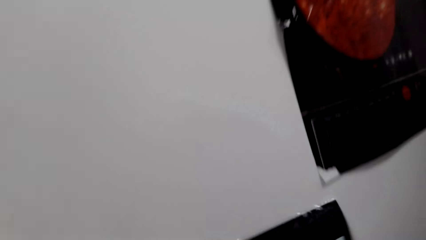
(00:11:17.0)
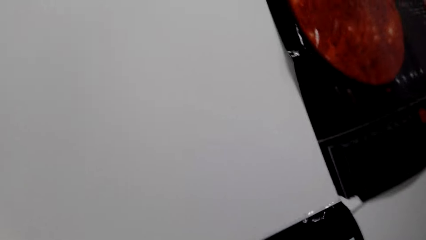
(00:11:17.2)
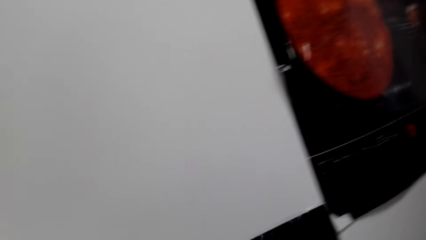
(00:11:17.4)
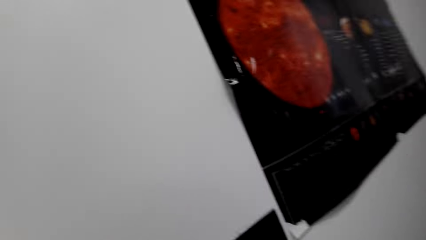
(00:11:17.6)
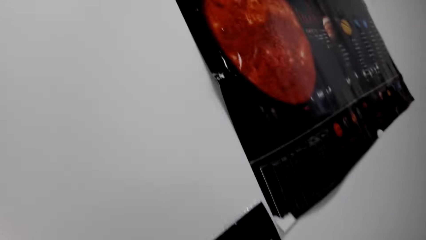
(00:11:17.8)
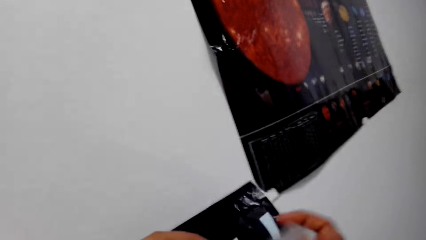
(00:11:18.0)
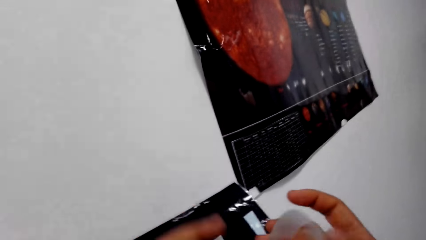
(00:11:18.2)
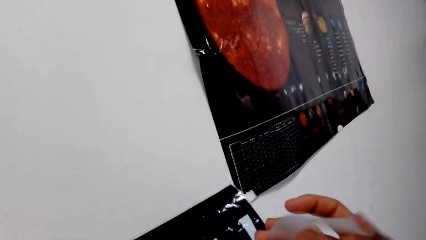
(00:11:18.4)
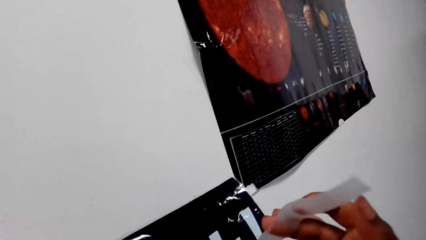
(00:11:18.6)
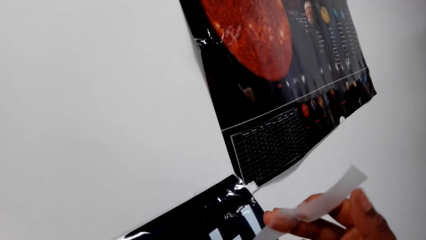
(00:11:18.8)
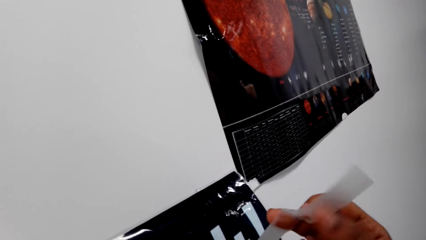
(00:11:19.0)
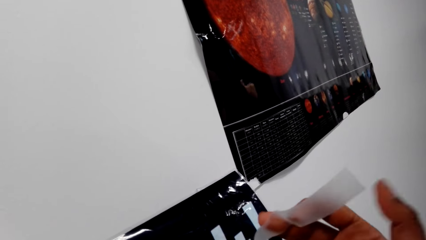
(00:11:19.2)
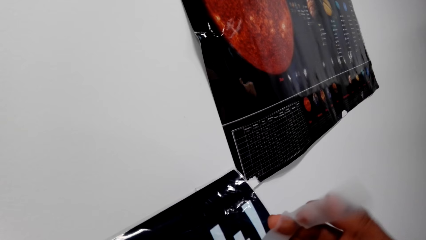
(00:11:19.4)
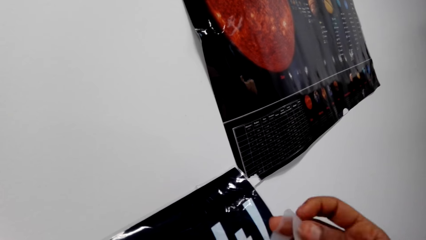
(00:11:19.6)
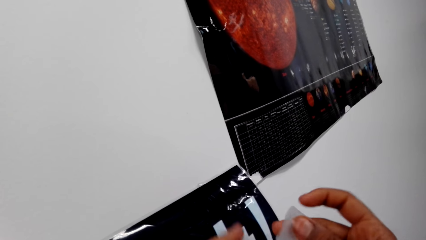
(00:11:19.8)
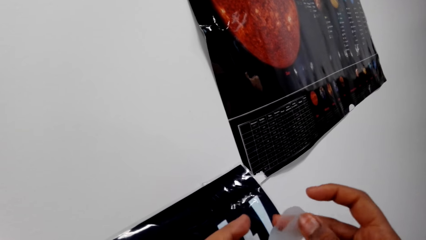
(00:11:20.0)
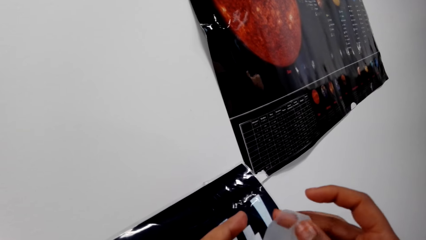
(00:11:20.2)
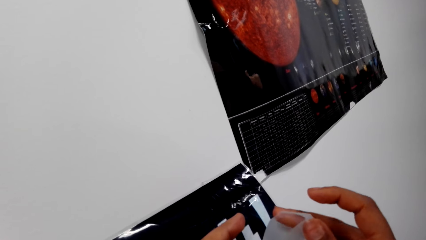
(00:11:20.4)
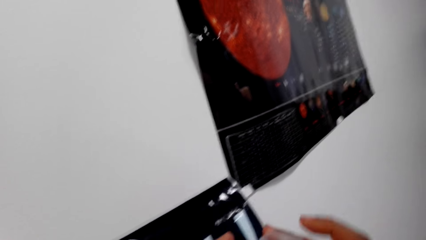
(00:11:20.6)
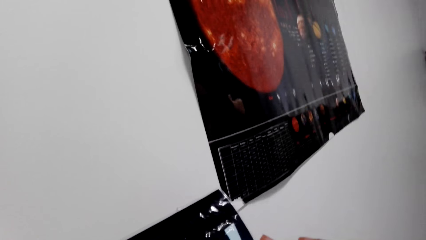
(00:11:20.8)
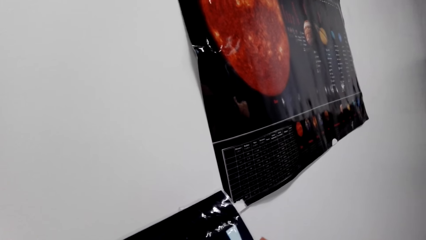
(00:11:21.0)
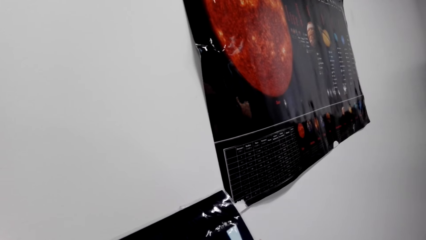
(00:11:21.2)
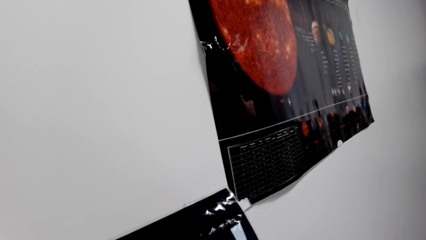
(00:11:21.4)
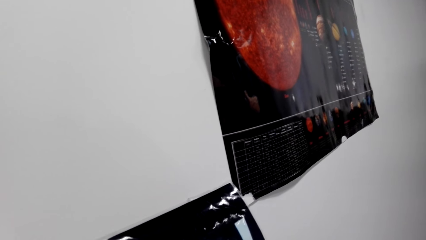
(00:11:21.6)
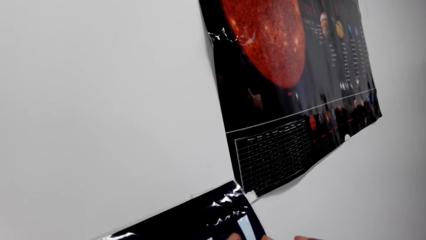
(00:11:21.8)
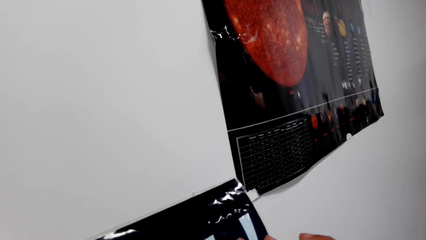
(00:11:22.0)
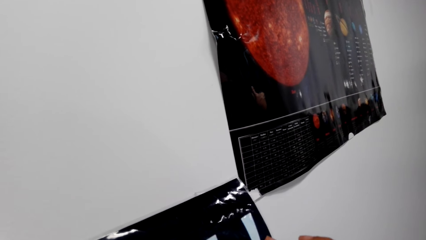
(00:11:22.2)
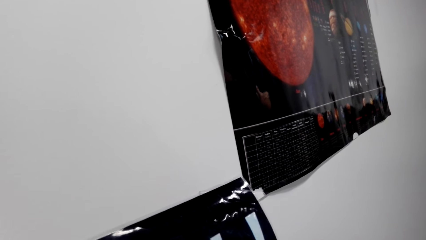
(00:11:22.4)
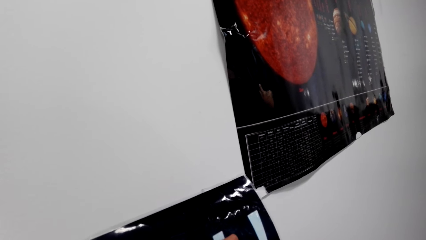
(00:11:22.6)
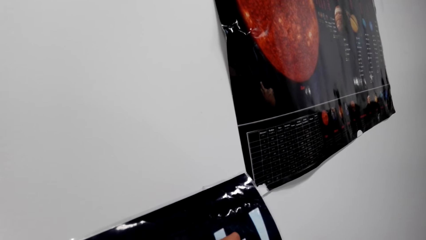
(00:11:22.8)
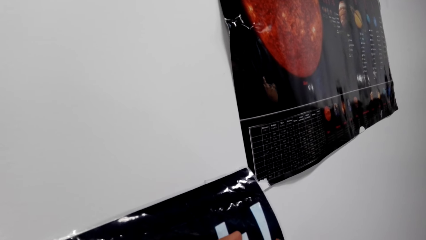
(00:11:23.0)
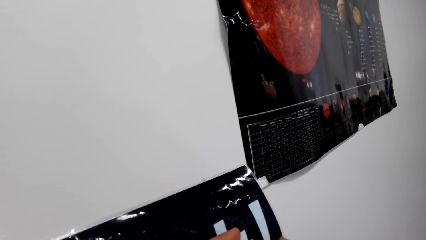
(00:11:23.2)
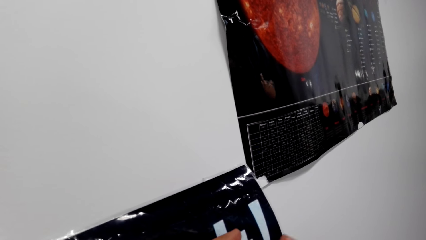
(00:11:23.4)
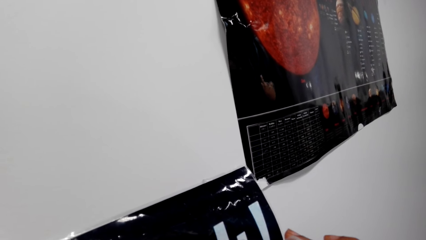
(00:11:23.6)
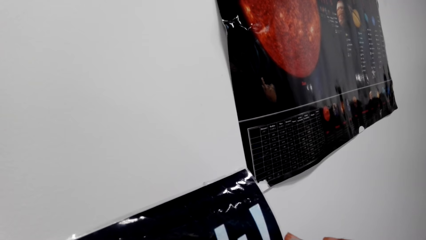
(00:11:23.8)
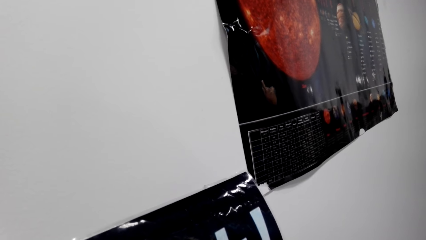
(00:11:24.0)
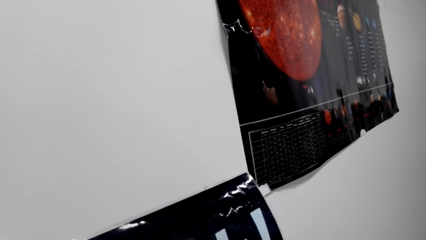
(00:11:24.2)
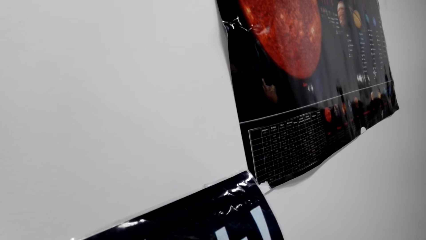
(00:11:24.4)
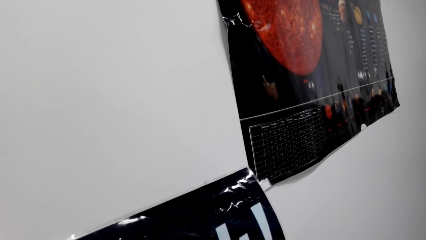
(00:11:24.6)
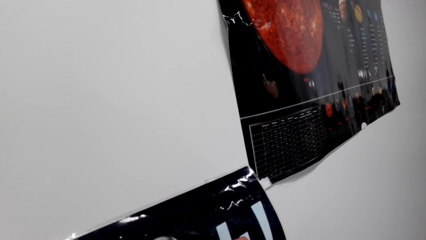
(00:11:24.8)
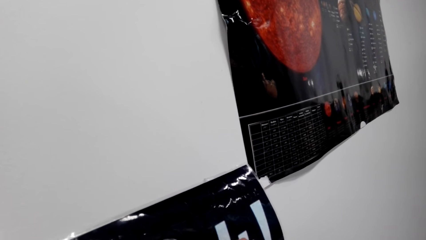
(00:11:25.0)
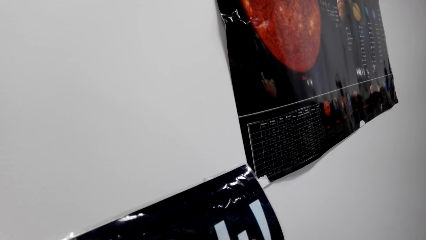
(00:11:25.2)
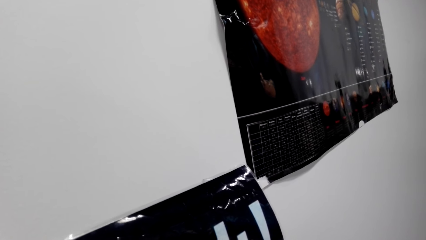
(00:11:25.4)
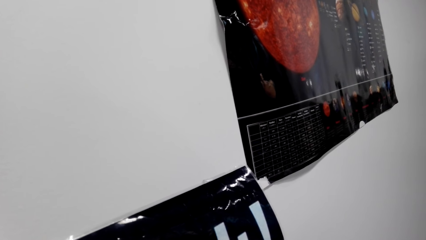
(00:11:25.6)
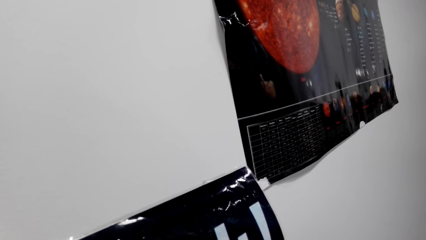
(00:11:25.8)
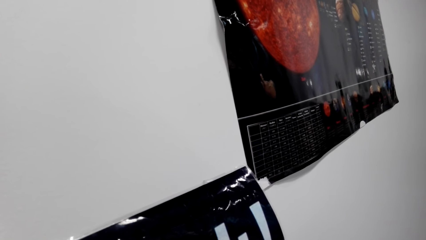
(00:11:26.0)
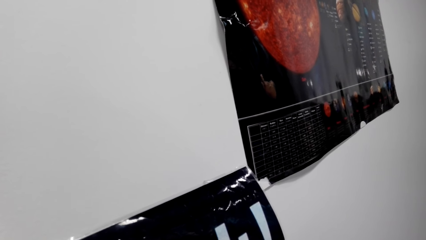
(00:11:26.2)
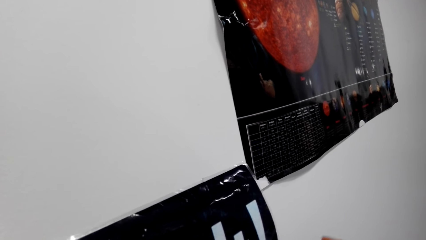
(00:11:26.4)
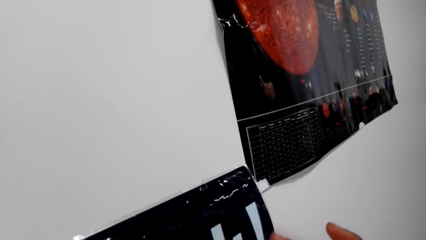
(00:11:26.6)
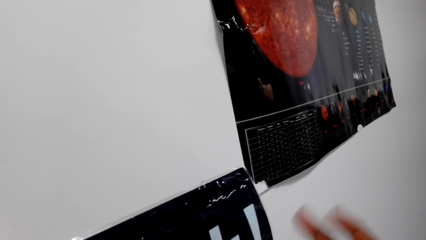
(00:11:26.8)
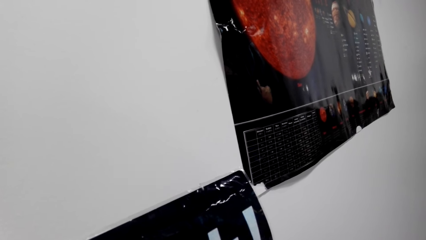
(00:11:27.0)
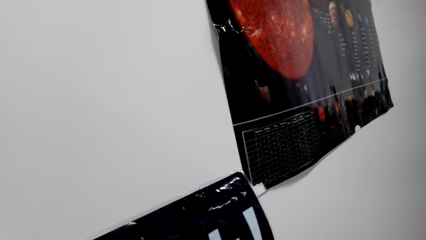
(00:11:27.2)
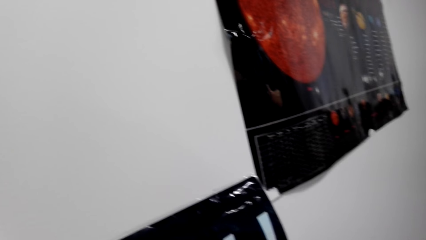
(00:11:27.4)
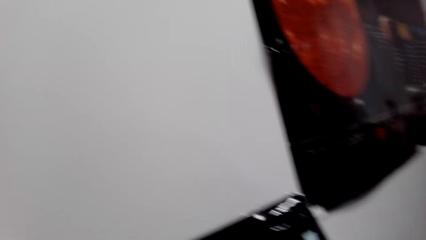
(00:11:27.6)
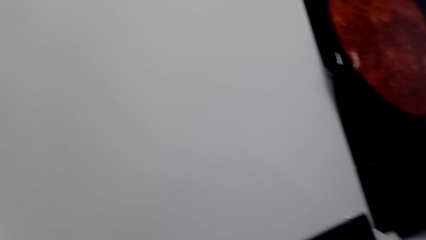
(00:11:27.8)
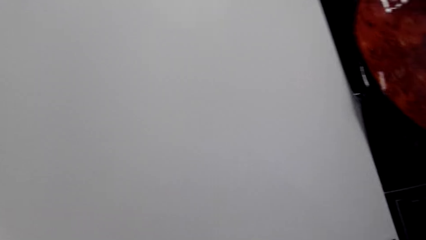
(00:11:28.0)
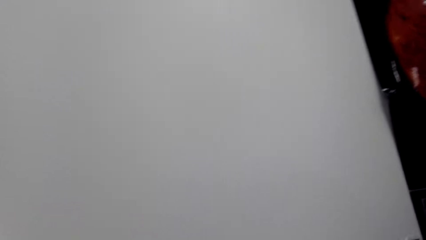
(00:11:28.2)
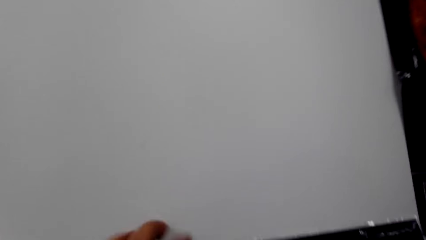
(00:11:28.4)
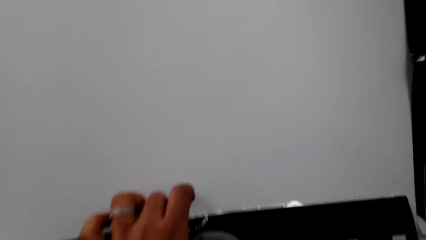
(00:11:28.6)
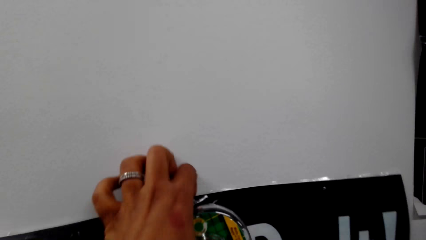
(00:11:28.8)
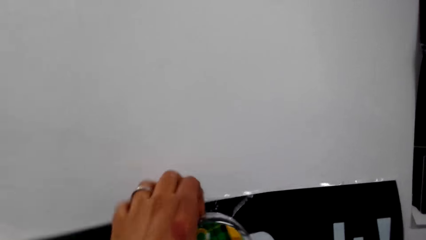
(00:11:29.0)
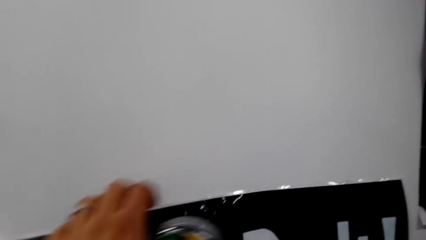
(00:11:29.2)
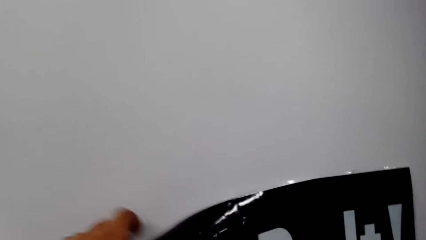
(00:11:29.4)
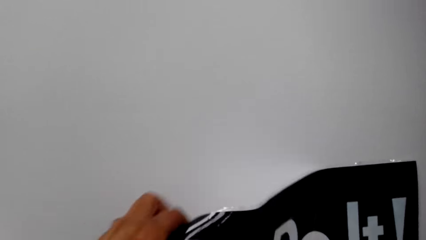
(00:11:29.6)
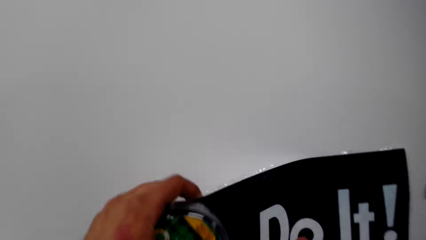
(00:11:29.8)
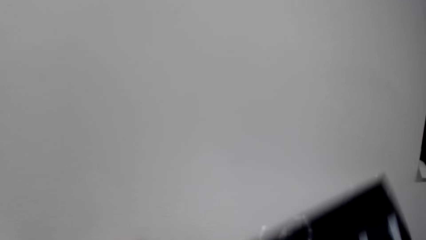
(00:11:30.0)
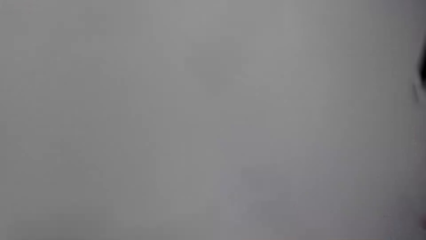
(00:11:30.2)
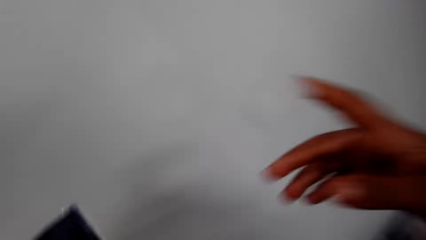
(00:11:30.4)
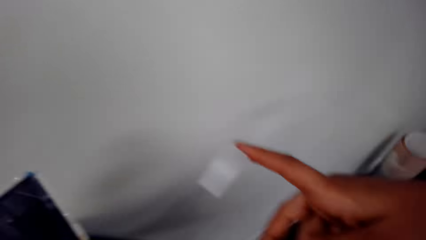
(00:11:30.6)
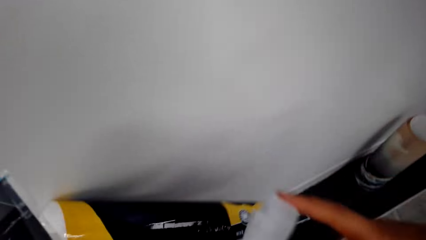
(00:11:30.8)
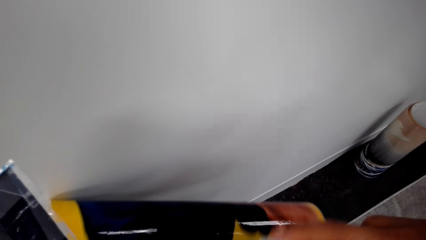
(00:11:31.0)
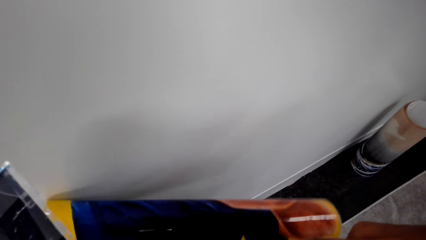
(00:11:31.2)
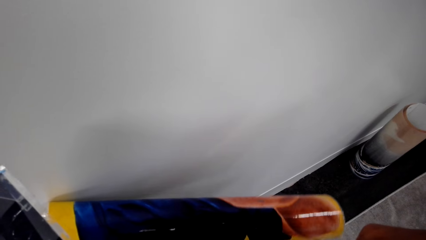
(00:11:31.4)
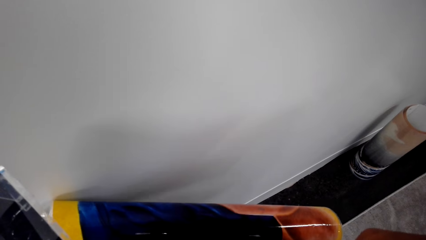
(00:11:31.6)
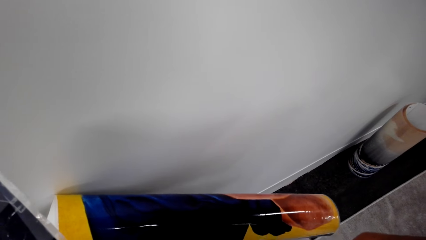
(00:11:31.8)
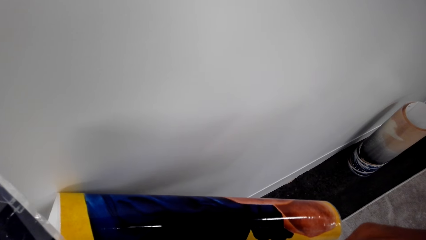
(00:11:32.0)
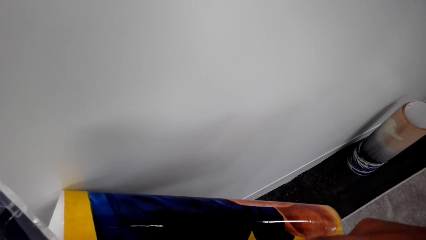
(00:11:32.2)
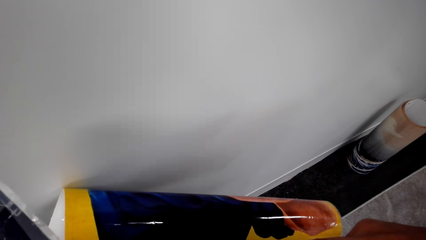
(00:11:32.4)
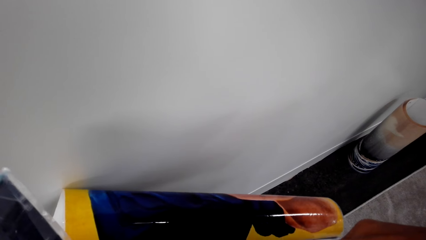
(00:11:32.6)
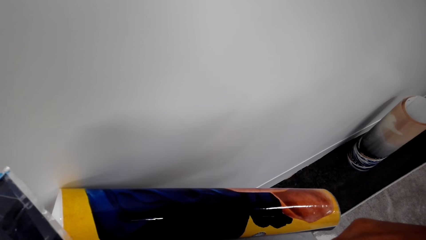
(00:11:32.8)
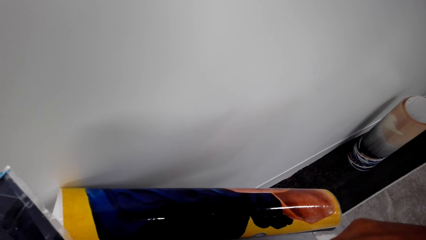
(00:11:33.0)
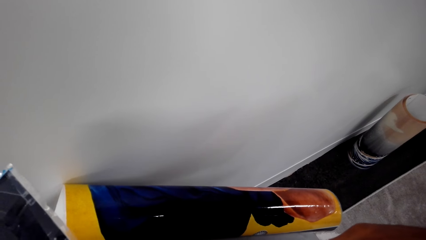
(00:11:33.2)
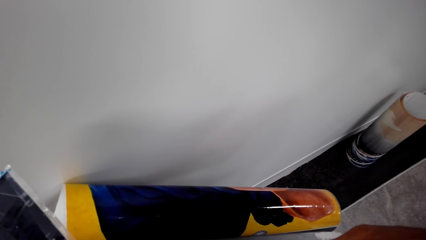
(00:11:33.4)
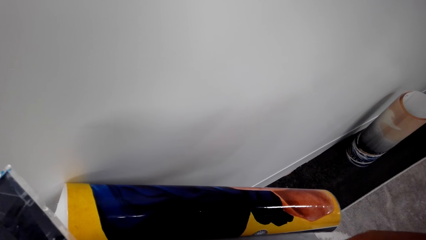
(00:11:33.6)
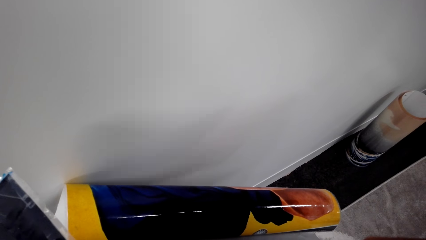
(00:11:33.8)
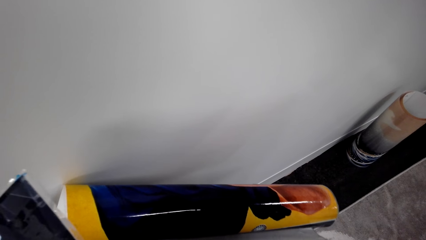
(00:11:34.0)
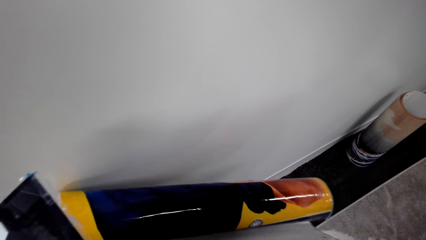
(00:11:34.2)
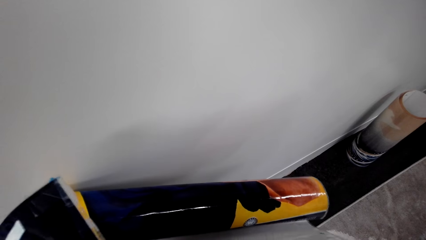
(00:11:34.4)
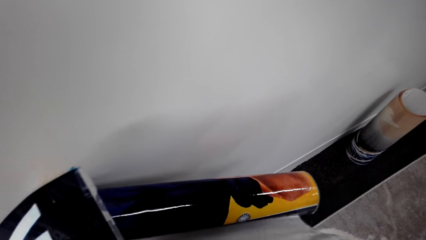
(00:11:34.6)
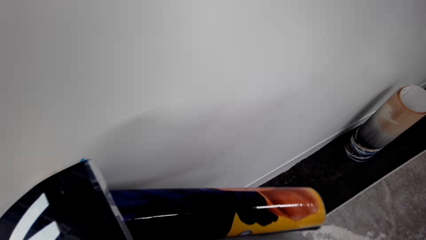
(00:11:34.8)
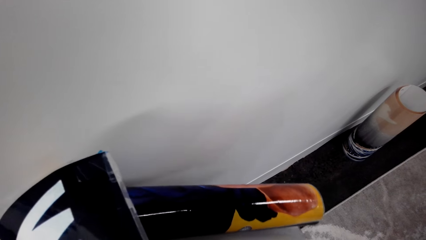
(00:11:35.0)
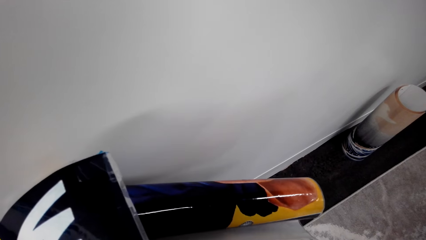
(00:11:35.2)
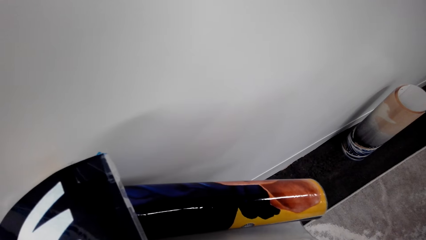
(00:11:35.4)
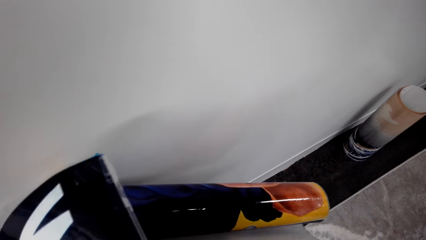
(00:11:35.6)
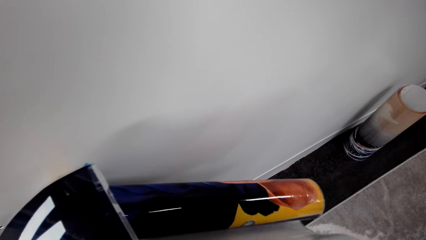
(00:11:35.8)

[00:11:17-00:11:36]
The camera wearer cuts the tape and folds the tape. They look around. They remove the chart from the wall and stick the tape to the chart.
